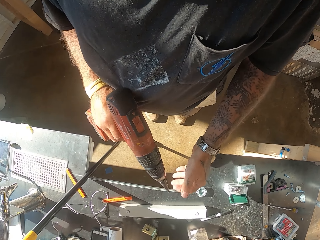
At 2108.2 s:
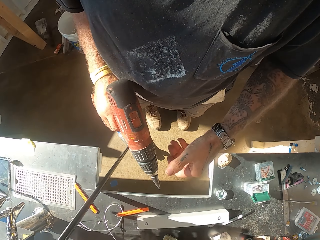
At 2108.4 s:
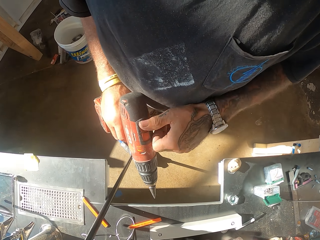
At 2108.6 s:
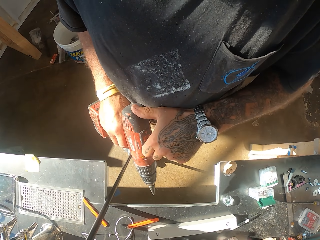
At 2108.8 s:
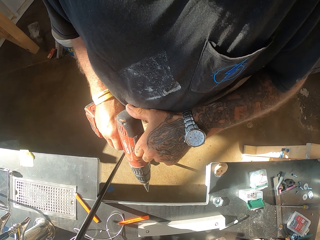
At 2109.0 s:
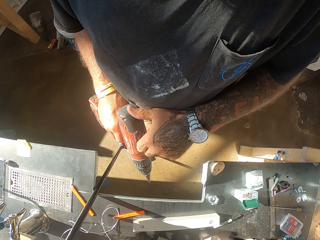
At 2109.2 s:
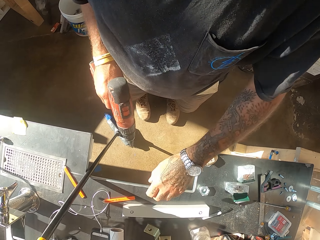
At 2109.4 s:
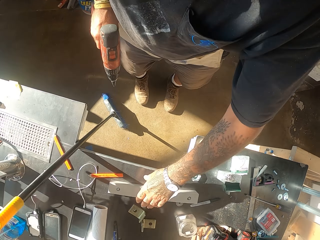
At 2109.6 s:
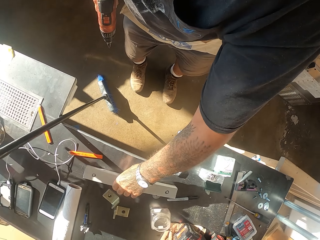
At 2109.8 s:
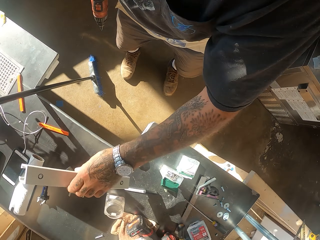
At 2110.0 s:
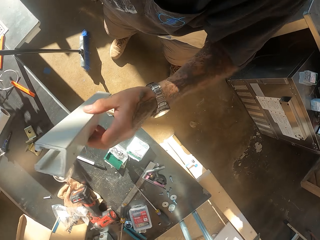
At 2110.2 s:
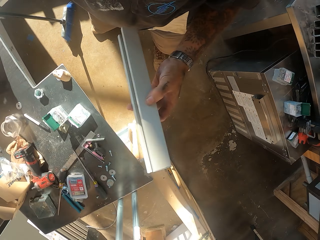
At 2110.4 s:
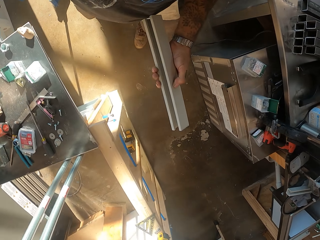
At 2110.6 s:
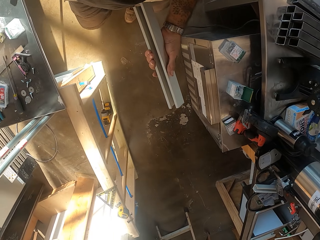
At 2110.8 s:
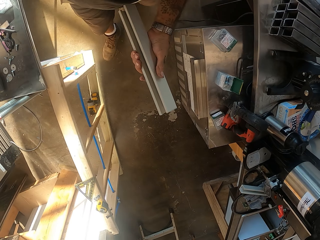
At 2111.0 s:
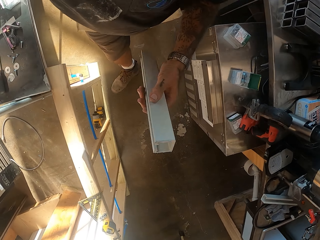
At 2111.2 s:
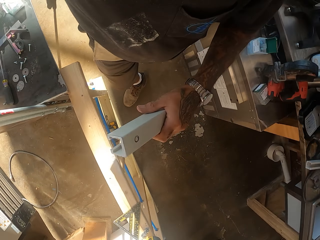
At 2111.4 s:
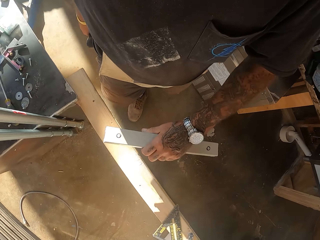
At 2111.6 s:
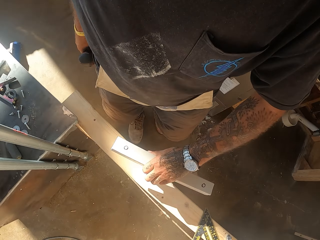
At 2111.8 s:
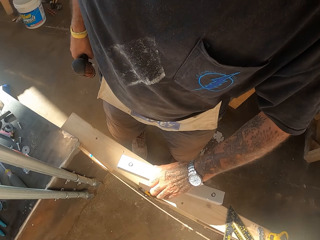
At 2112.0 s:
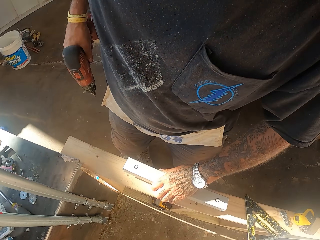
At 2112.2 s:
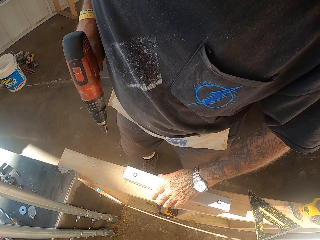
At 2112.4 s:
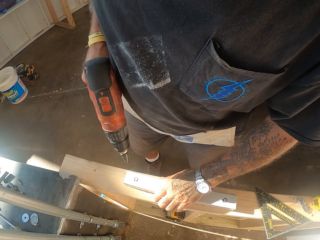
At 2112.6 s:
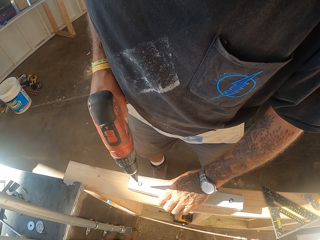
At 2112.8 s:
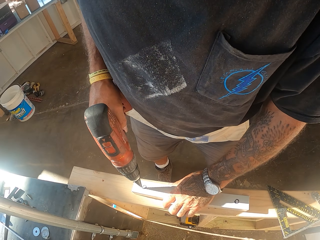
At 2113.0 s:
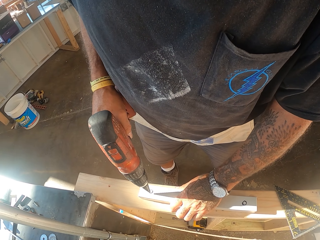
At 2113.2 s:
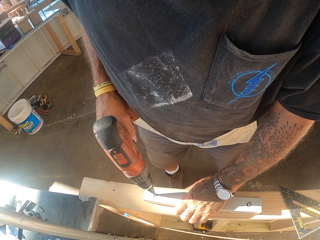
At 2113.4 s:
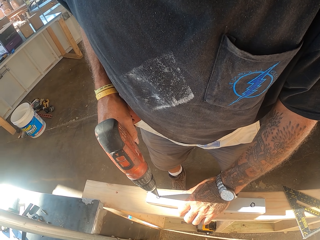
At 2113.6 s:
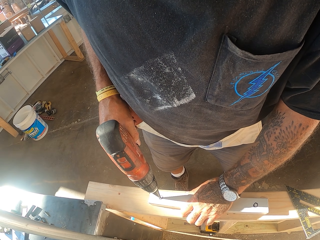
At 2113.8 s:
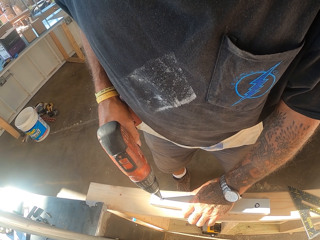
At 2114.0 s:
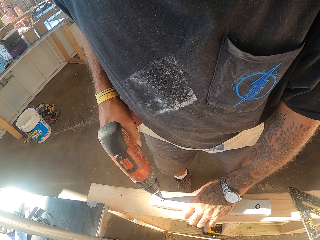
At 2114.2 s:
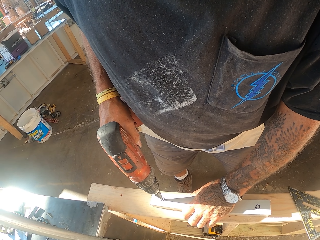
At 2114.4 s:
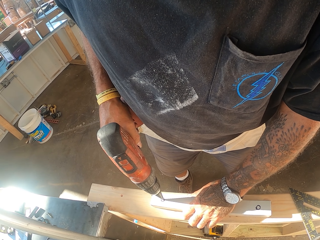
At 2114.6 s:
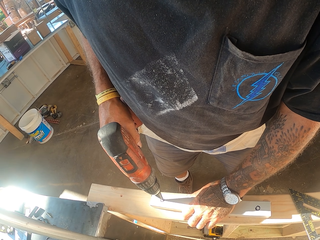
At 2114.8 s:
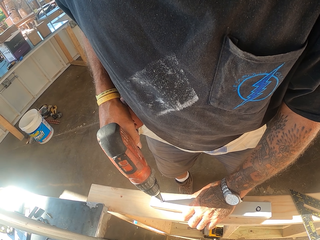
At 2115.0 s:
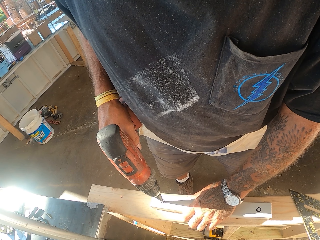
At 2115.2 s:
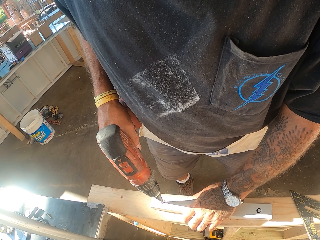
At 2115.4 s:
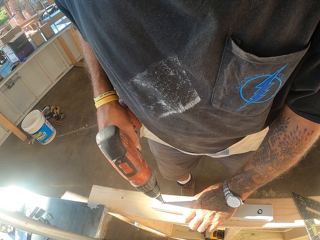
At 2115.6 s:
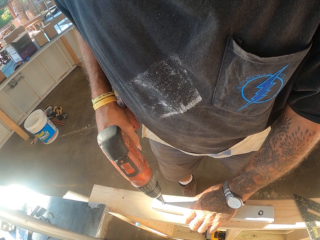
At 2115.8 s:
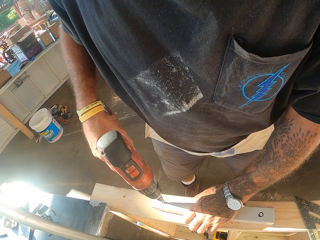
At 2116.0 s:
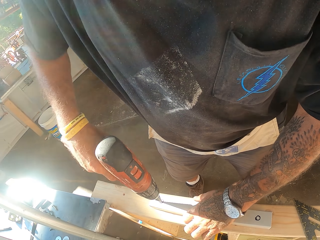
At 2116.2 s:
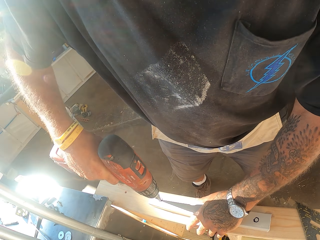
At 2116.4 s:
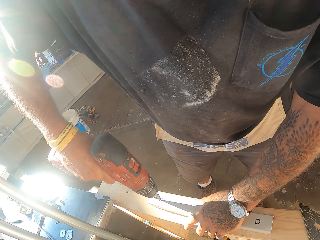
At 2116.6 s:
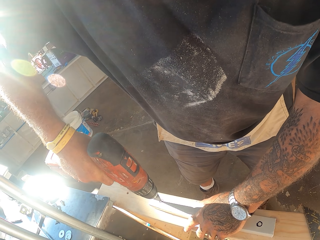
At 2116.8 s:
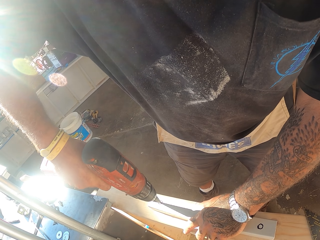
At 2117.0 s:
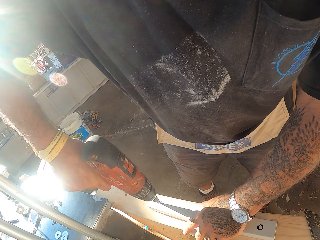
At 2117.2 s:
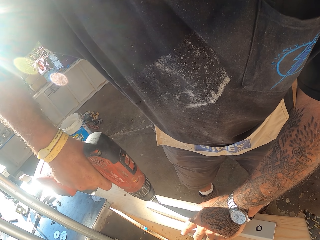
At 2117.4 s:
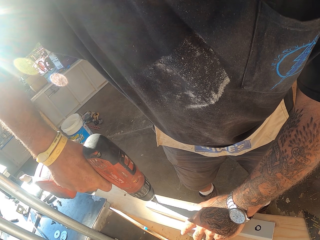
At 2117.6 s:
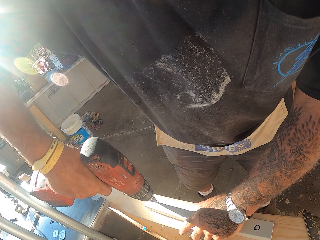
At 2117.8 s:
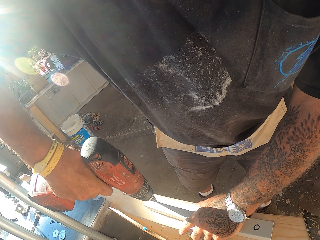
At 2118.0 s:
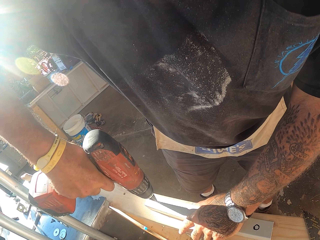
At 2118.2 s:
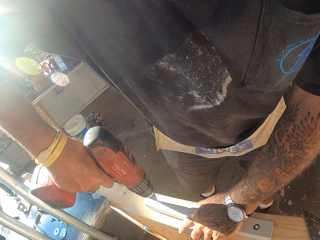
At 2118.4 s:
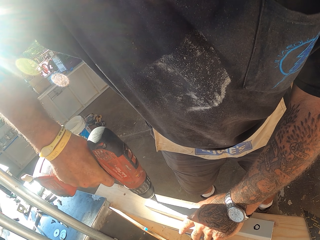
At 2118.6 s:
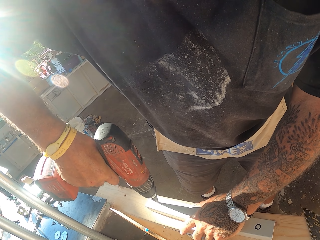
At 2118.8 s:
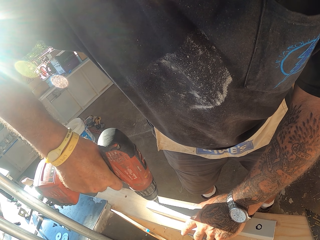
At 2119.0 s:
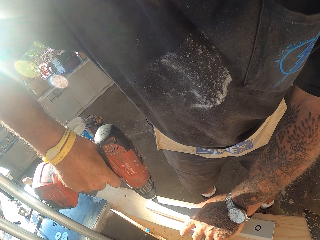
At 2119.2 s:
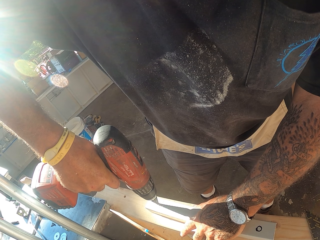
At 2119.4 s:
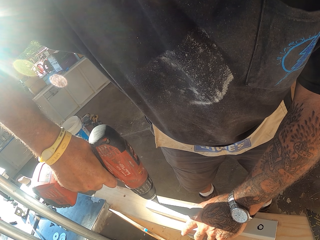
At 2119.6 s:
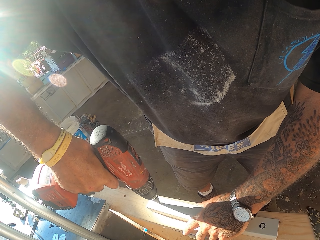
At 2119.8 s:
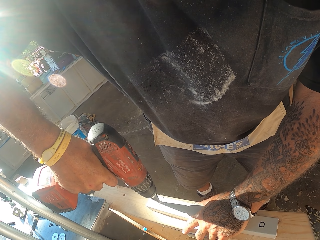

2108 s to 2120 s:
The camera wearer picks up a pipe on the counter. They hold the pipe. They drill the pipe with the drill machine.

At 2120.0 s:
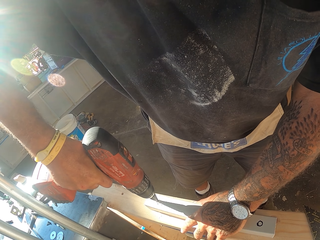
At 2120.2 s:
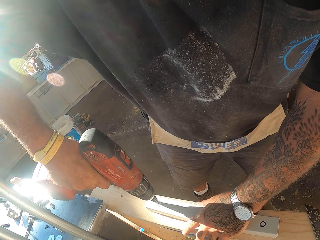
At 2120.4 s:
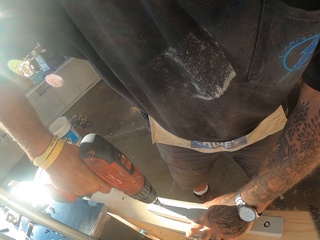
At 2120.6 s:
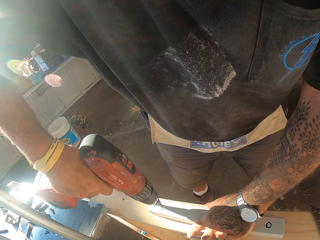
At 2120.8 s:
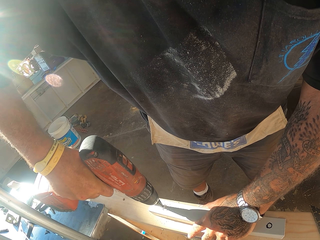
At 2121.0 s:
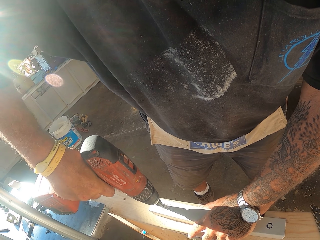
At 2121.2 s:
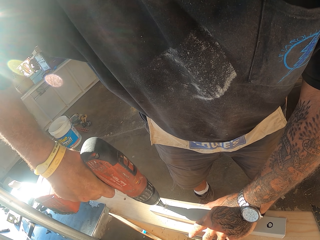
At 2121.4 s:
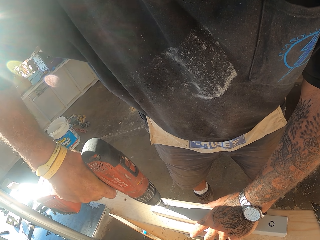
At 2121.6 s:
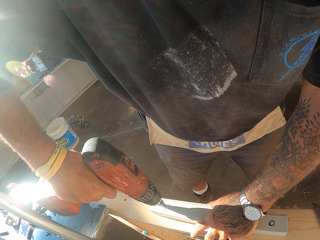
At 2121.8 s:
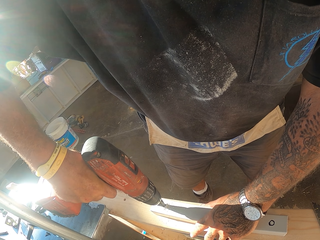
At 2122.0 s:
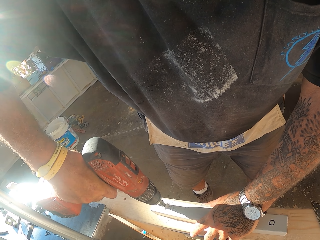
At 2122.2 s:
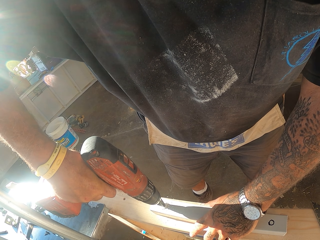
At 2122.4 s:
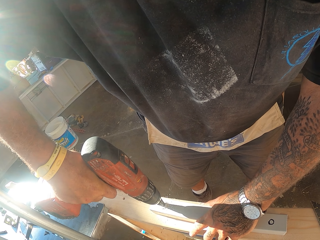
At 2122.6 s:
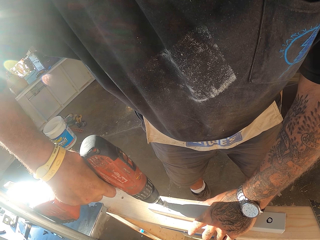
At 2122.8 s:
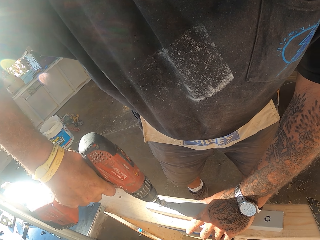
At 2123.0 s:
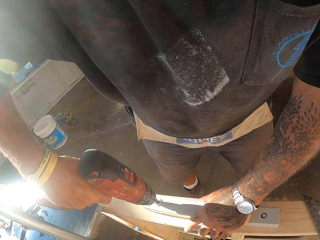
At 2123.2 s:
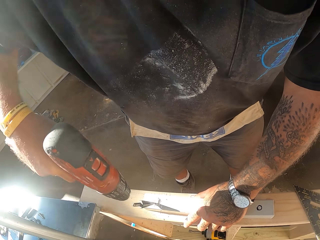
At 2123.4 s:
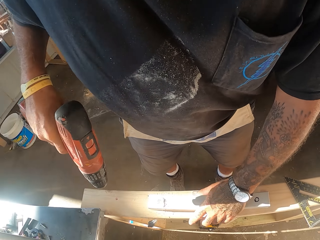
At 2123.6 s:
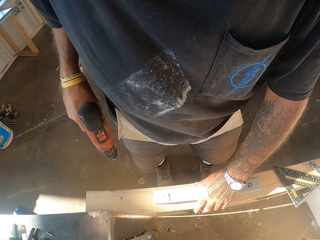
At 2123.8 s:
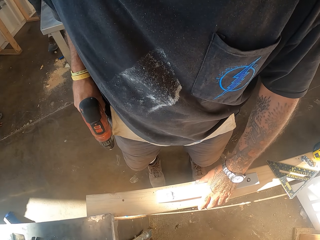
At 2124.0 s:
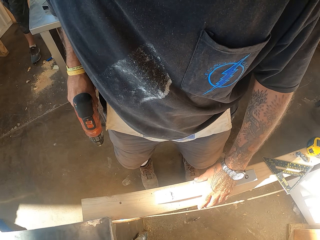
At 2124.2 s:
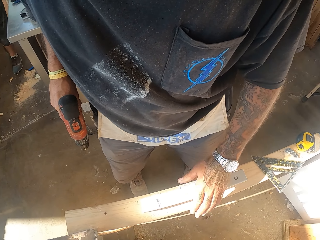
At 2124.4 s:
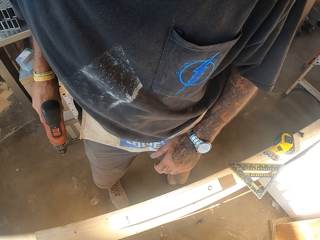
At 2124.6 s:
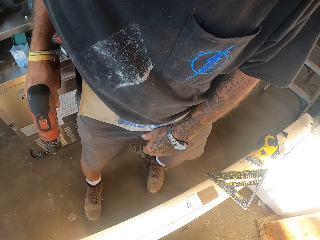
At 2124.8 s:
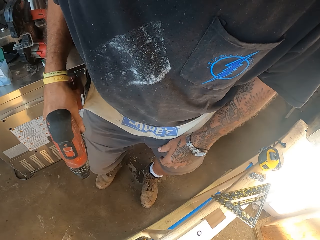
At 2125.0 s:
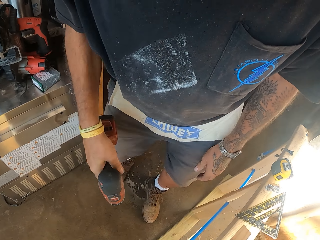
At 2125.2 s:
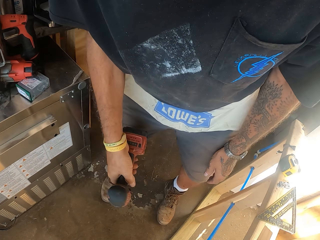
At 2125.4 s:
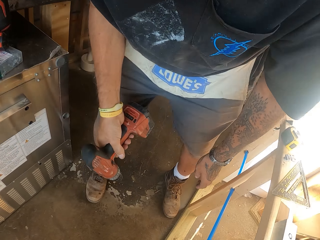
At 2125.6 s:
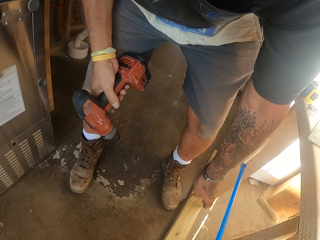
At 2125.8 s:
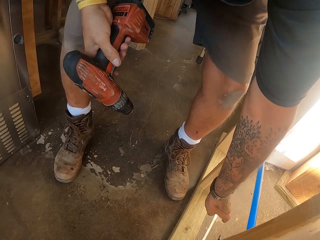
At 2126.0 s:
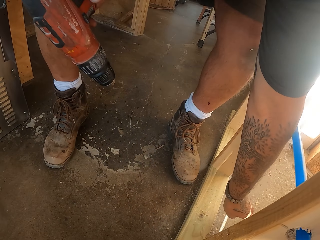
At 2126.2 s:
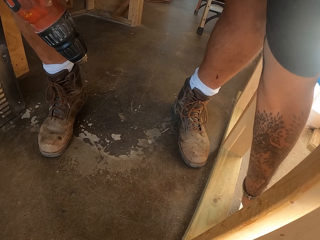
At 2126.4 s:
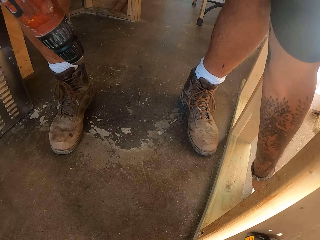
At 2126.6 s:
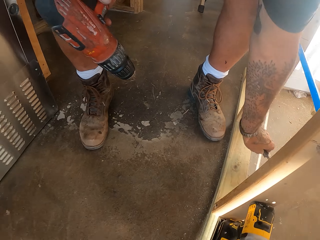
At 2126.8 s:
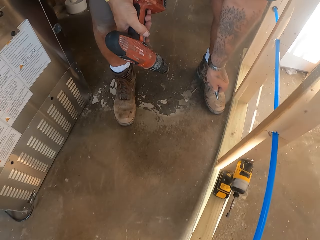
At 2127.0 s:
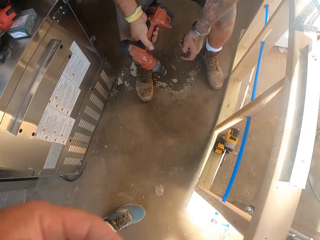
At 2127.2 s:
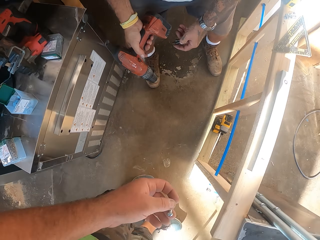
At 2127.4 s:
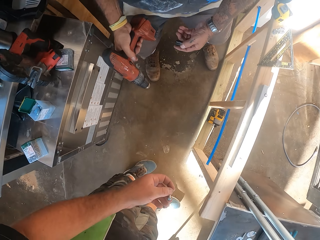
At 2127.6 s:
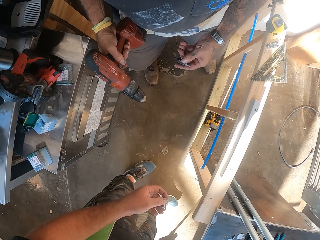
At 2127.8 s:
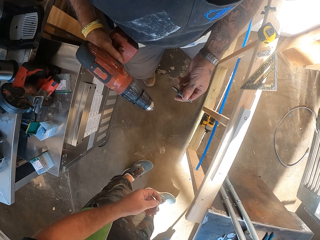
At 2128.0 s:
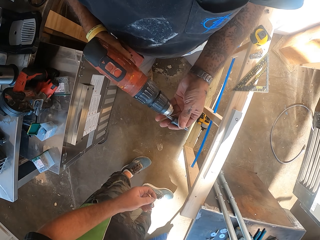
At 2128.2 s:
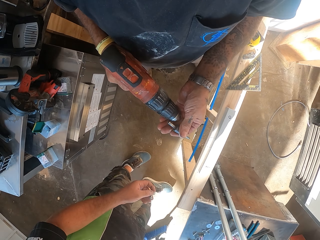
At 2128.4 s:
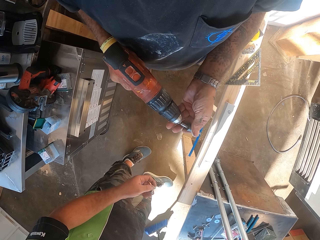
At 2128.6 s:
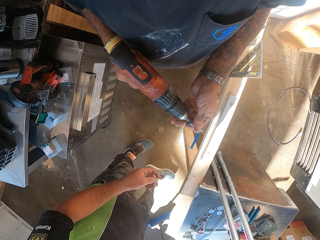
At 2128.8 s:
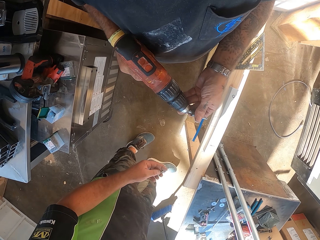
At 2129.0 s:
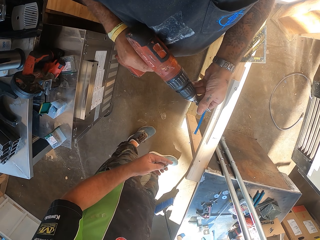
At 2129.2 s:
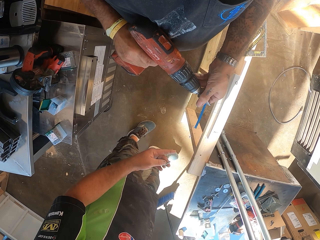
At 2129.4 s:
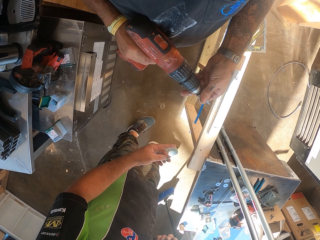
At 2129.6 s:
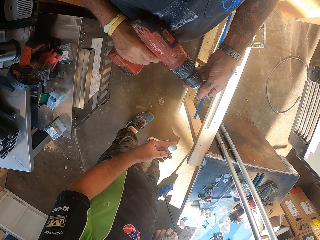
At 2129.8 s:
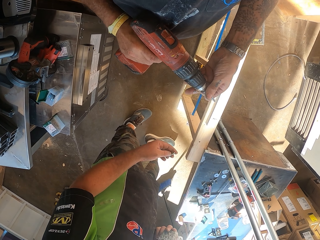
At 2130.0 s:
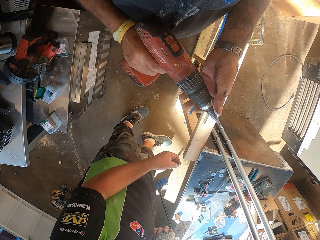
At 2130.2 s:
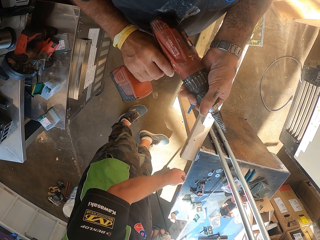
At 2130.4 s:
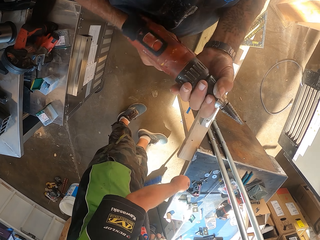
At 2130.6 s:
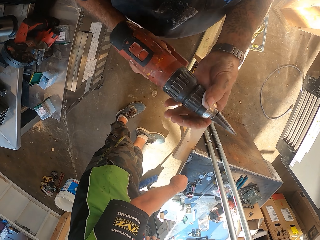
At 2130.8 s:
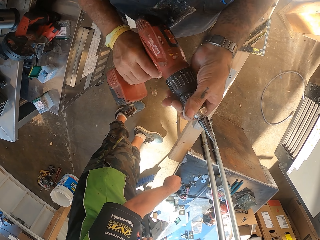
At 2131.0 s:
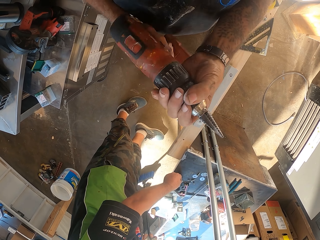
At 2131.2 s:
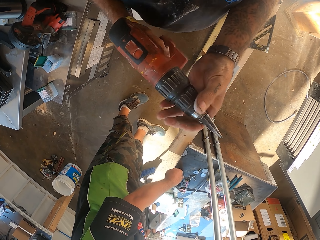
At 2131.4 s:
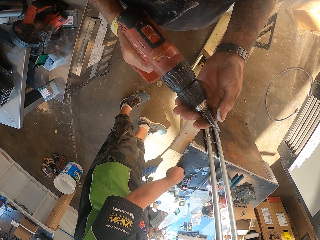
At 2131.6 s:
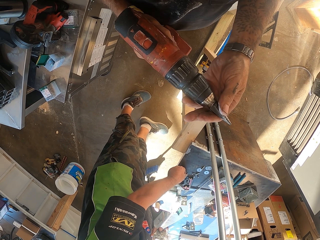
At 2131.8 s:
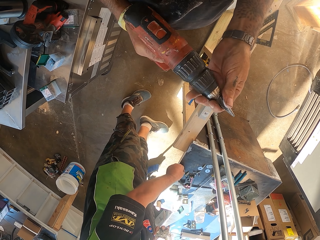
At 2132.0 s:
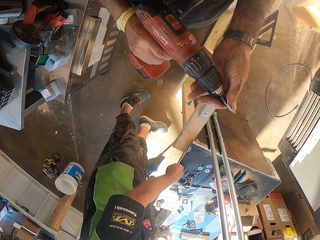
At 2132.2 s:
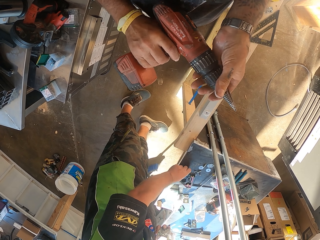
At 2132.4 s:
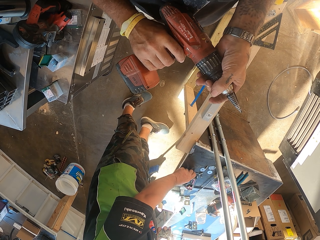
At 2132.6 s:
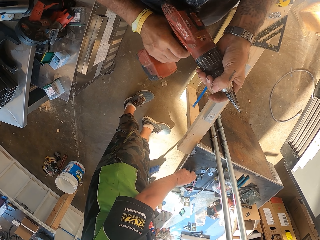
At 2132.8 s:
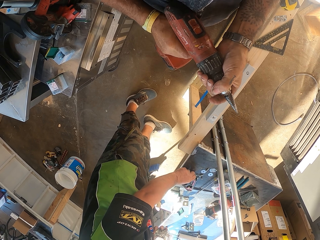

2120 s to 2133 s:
The camera wearer holds a drill. They pick up the drill from the floor. They fix a drill bit on the drill machine. They adjust the drill machine.
